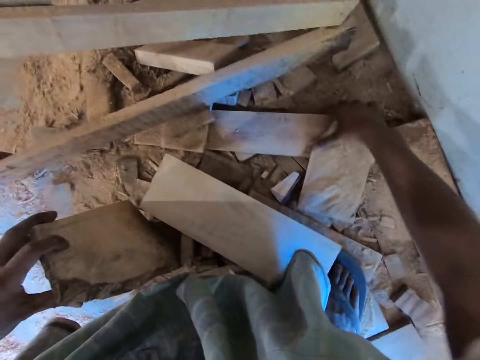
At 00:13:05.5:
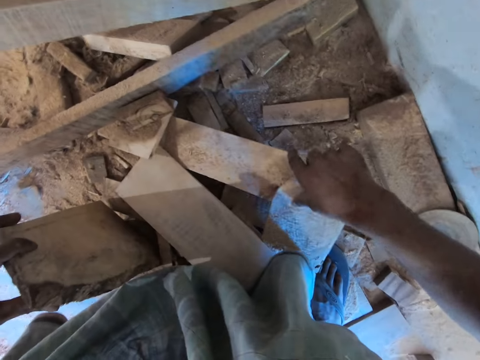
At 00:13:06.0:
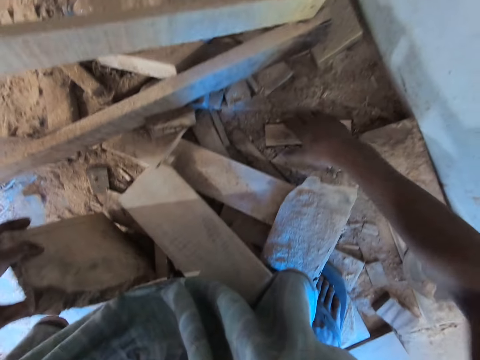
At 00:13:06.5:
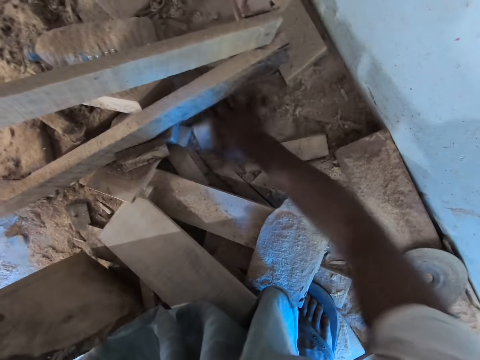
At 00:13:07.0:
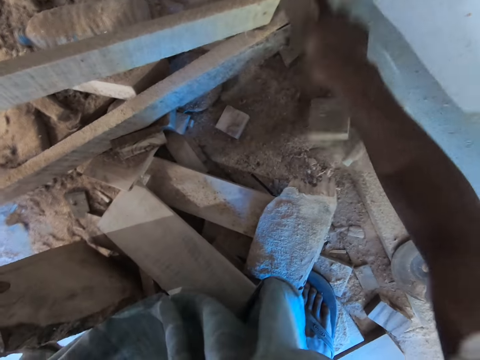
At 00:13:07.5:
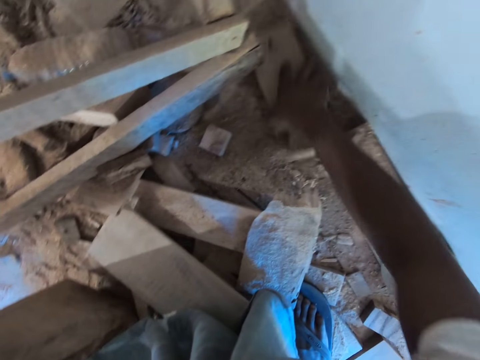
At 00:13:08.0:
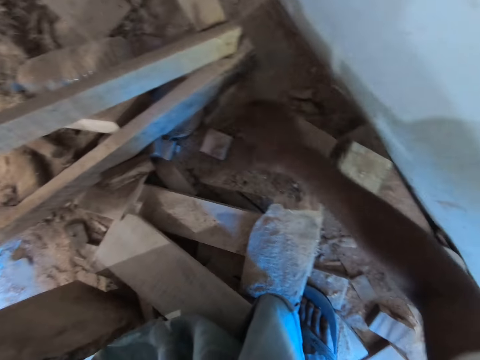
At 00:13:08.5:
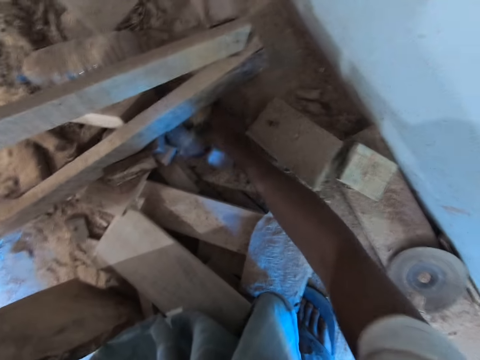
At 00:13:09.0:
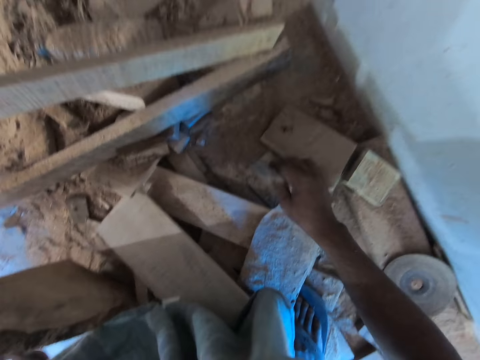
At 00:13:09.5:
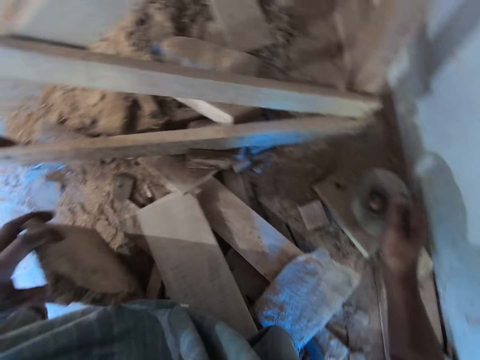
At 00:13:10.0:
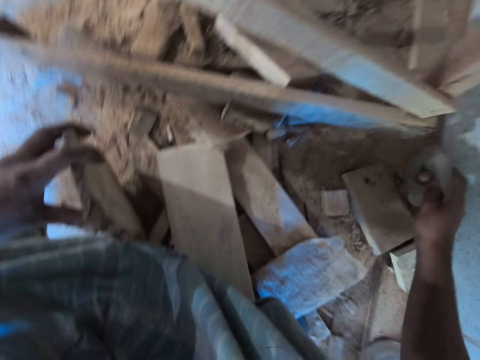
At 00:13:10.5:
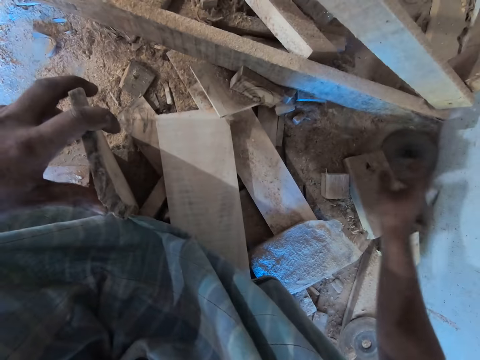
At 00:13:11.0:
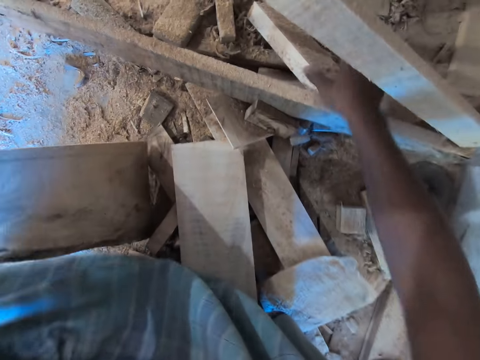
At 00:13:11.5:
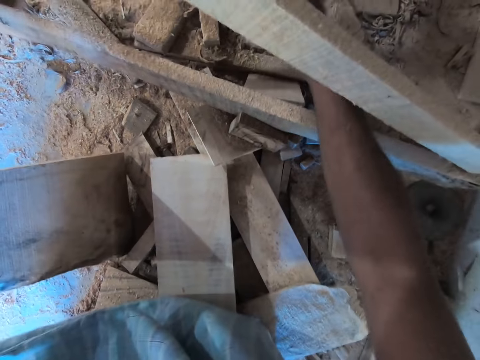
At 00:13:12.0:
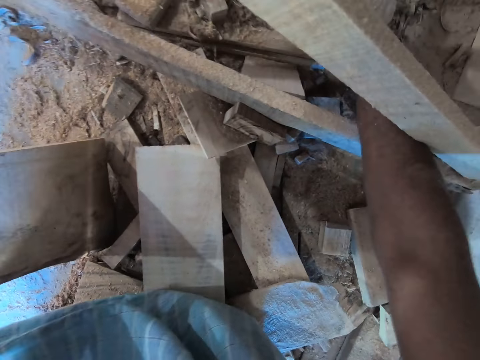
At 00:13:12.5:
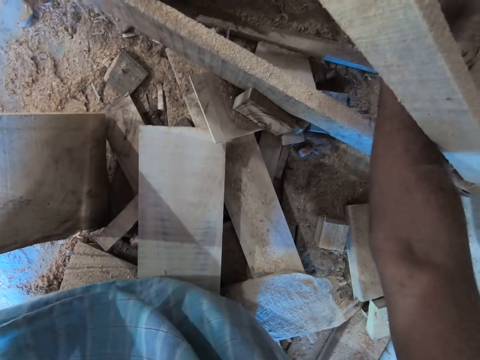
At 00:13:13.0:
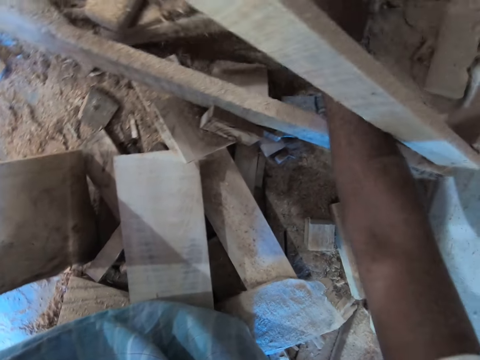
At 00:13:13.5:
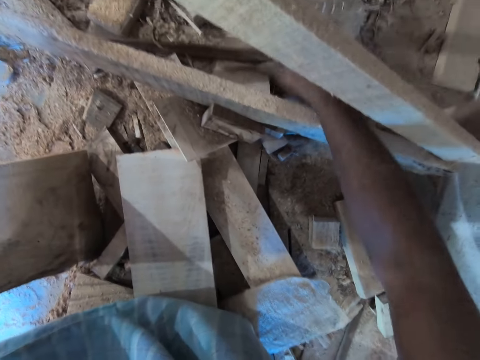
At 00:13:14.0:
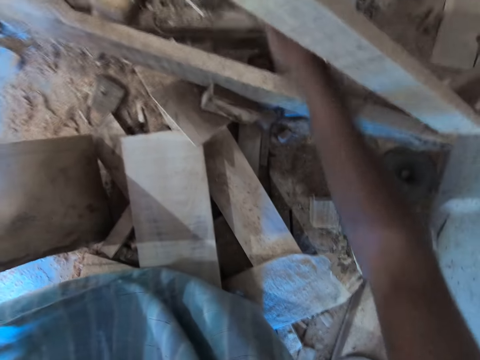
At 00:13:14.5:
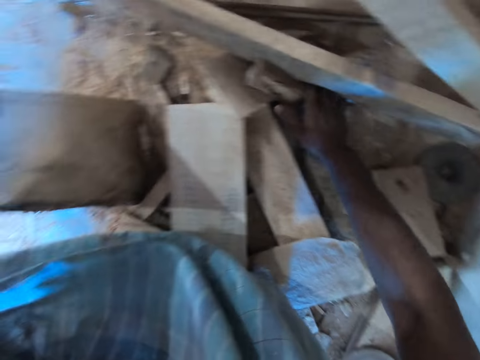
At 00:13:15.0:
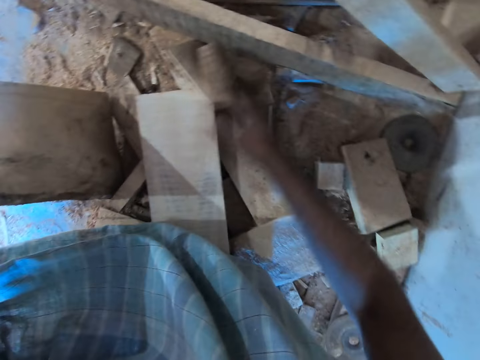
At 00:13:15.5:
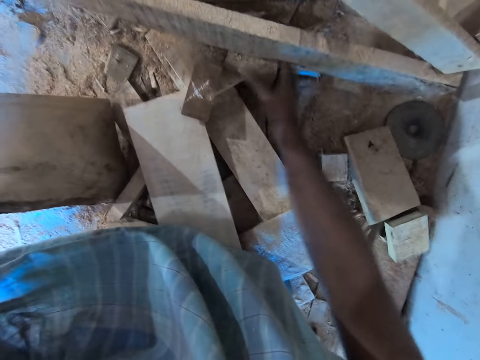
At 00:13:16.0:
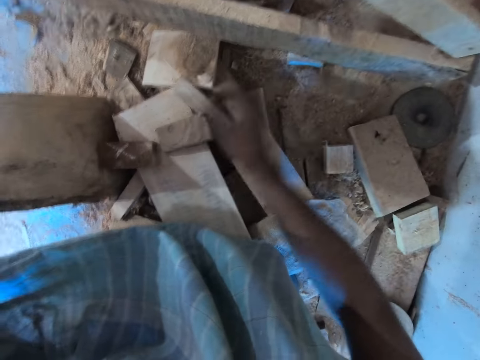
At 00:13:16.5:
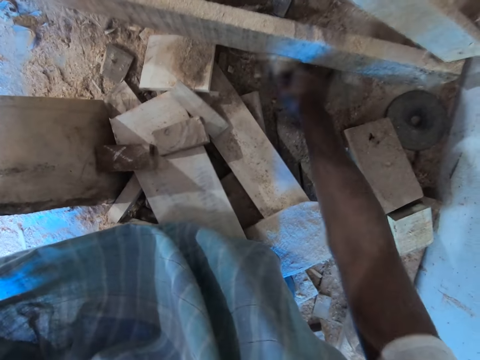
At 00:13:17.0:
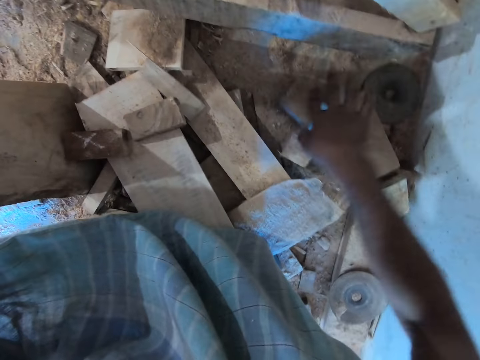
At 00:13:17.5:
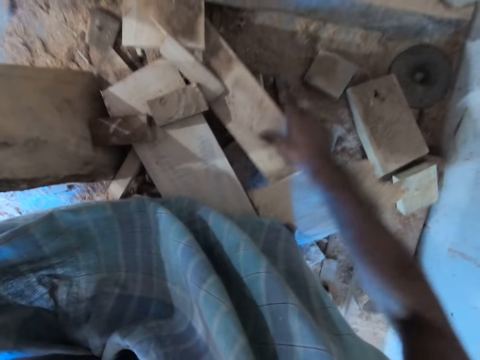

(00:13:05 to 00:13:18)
The camera wearer picks up a disc from the ground with his right hand. He hits the disc on the ground with his right hand. He places the disc on the ground with his right hand. He moves the pieces of wood on the ground with his right hand.

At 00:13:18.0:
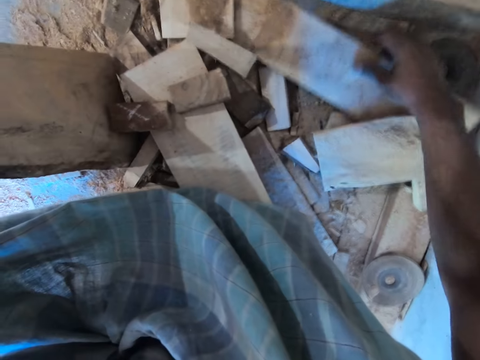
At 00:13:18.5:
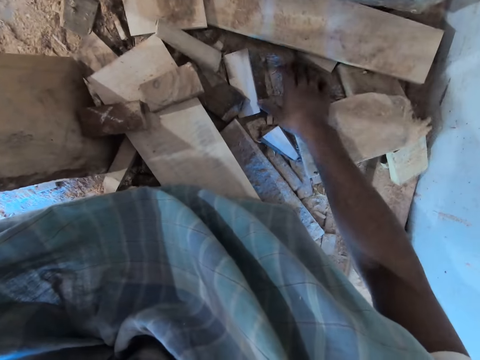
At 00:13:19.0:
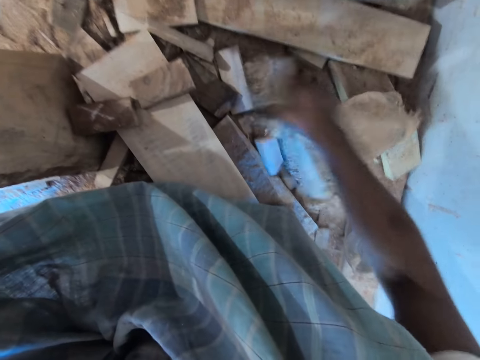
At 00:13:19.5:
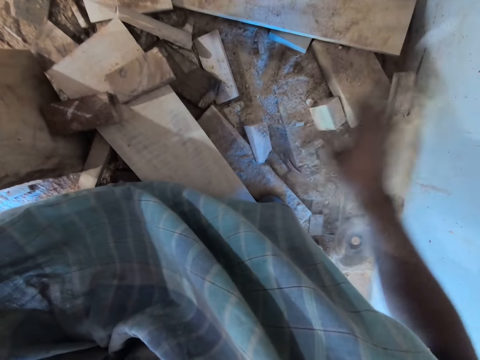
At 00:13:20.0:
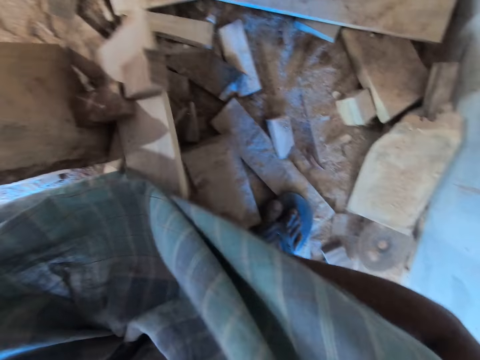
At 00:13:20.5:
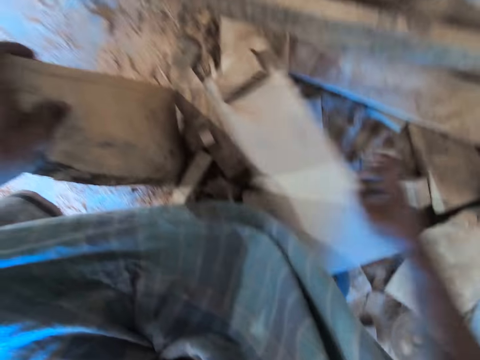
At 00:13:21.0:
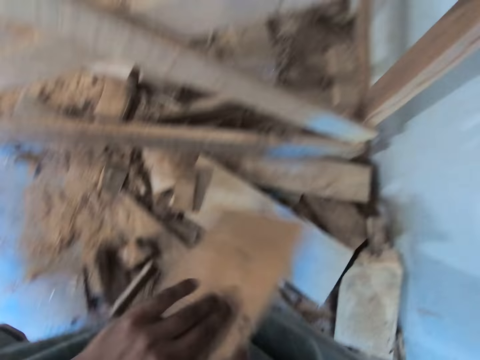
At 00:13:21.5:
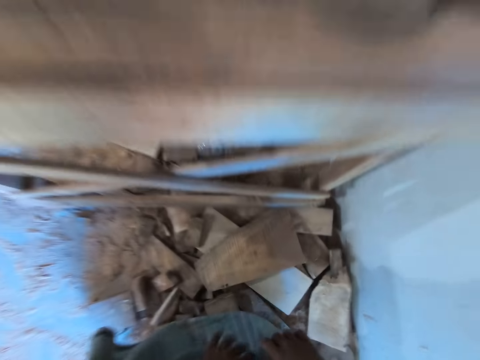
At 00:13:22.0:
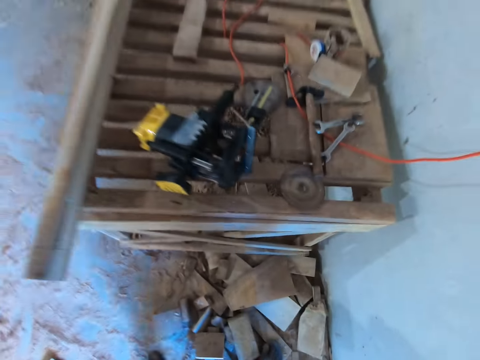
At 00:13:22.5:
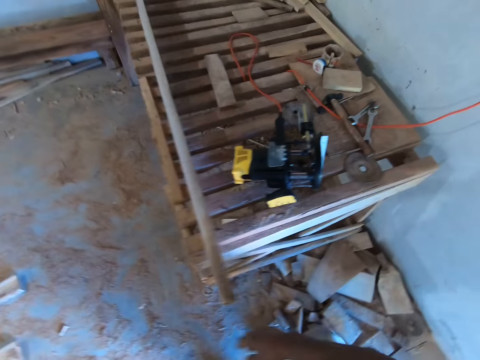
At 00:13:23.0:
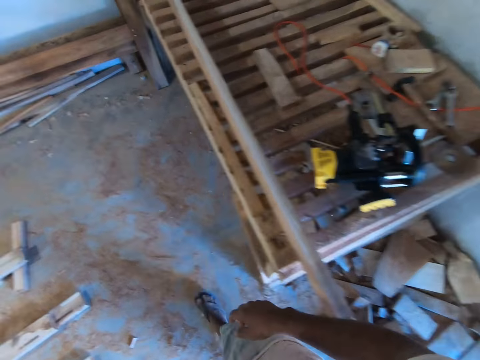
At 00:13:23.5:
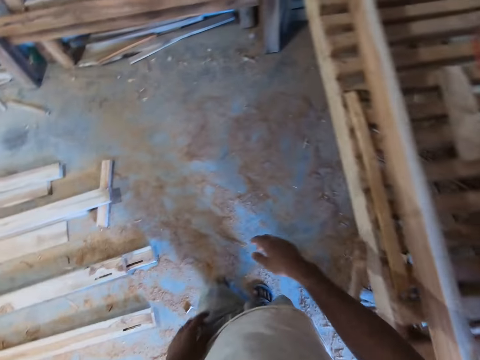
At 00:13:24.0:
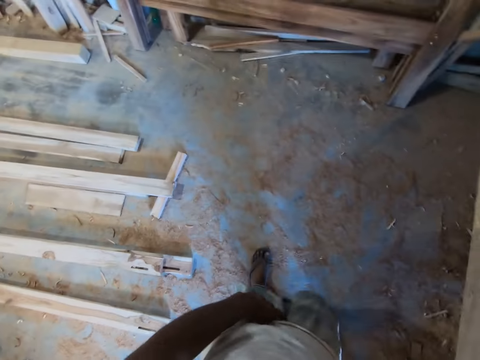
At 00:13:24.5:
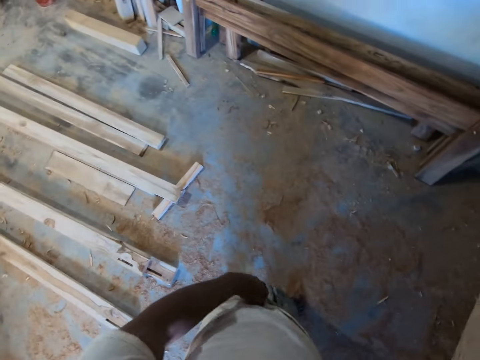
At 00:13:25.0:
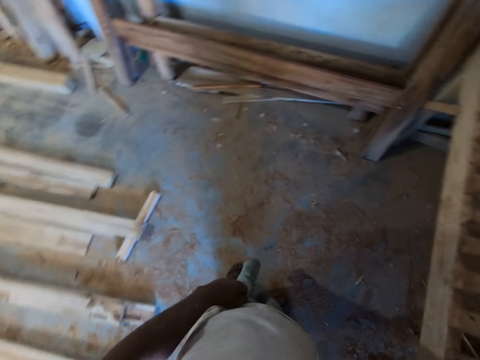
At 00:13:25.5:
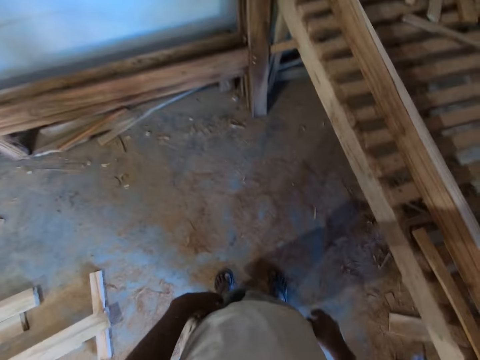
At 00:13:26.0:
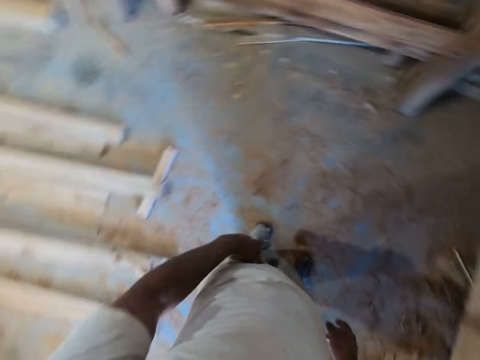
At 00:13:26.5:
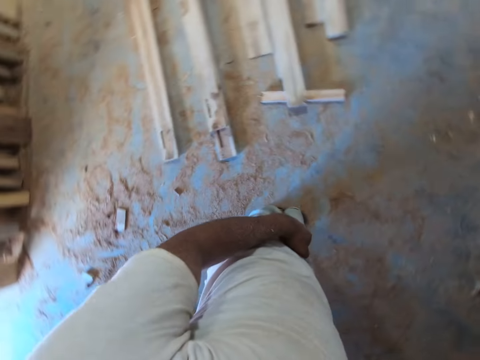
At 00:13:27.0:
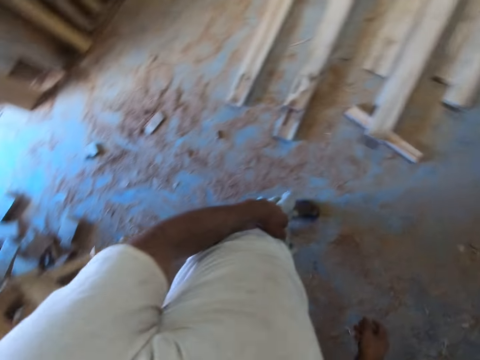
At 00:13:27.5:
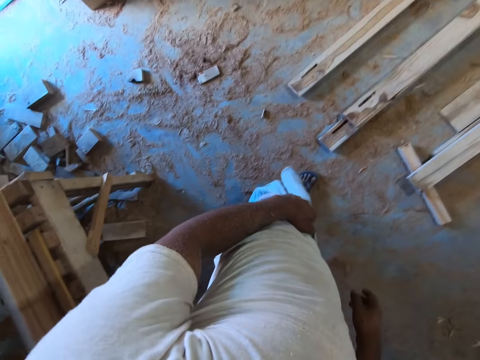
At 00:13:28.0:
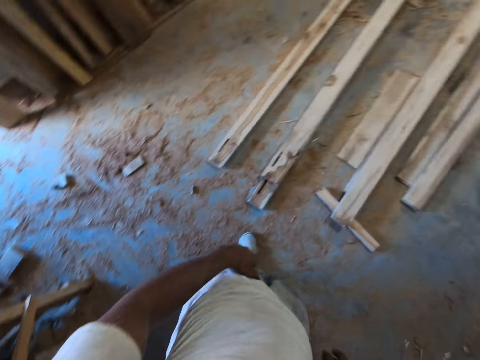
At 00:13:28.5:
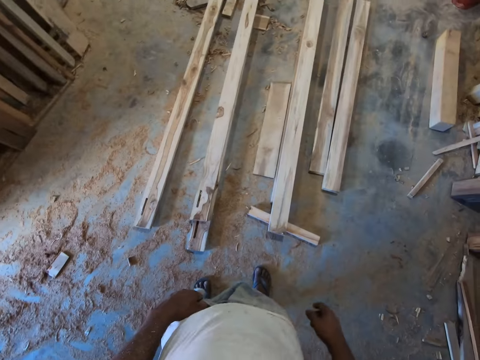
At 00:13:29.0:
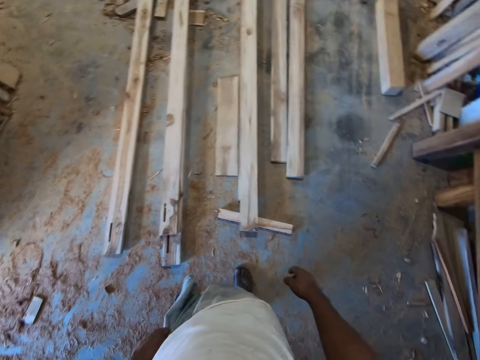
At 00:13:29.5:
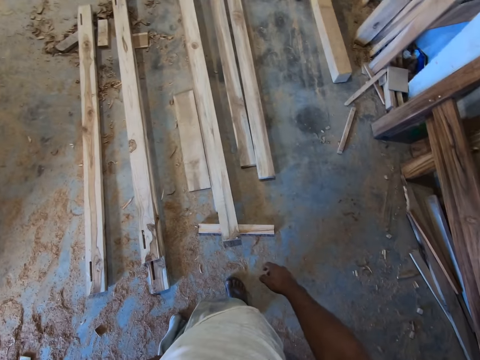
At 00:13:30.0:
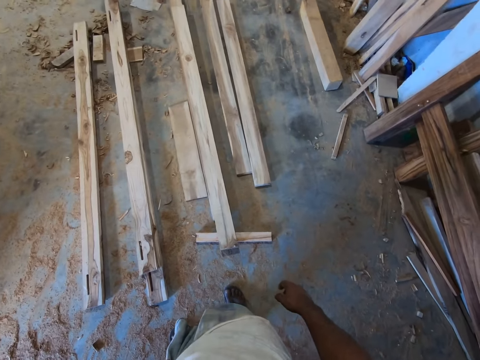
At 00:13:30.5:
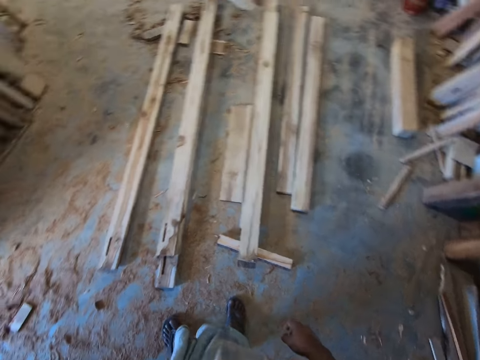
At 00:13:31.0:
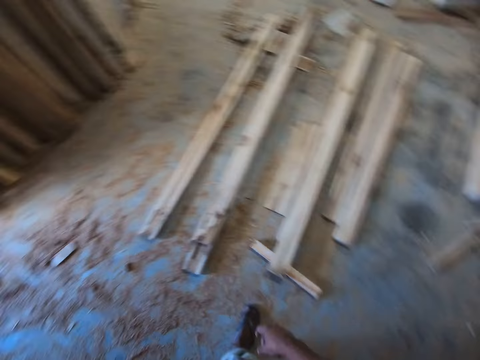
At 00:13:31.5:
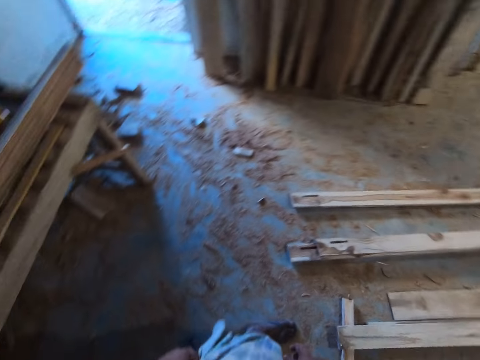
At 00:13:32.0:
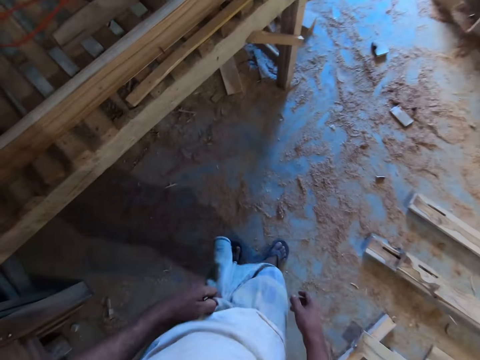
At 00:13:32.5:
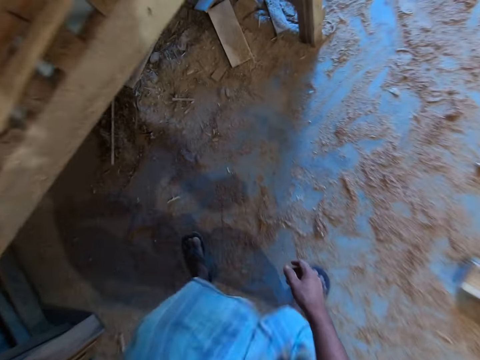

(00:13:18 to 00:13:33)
The camera wearer drops the piece of wood on the ground with his left hand.
